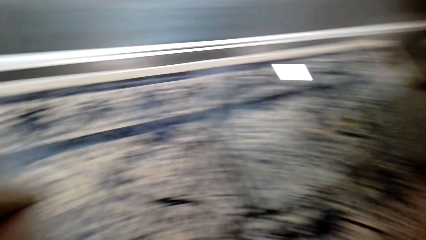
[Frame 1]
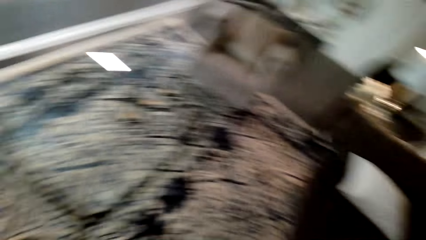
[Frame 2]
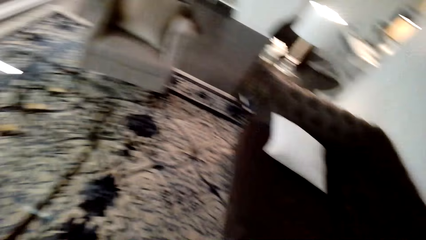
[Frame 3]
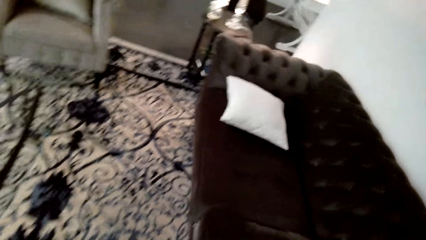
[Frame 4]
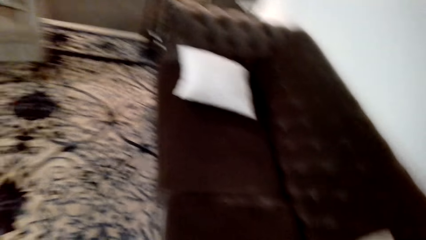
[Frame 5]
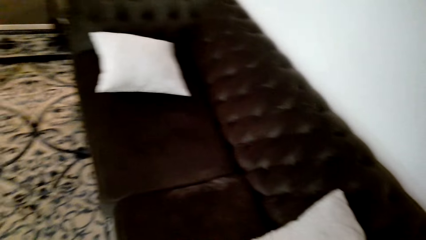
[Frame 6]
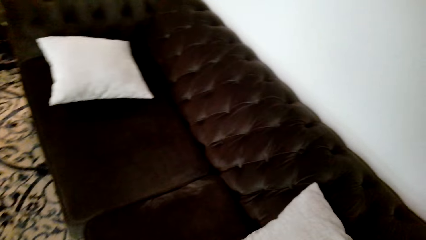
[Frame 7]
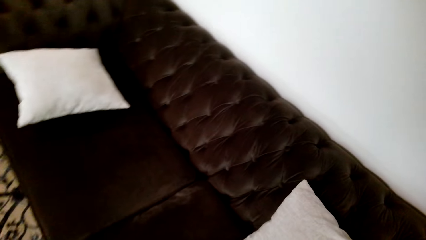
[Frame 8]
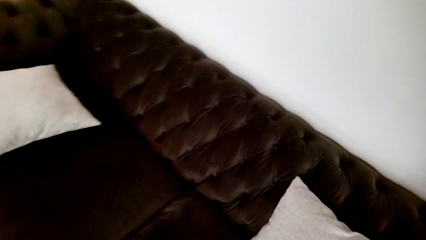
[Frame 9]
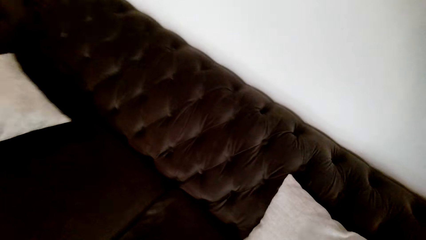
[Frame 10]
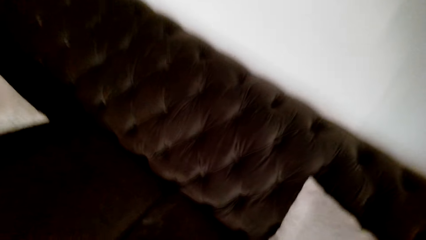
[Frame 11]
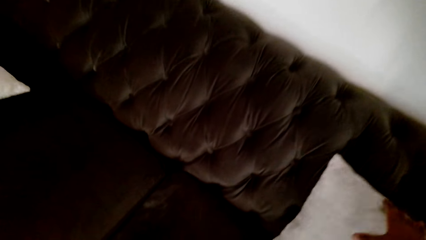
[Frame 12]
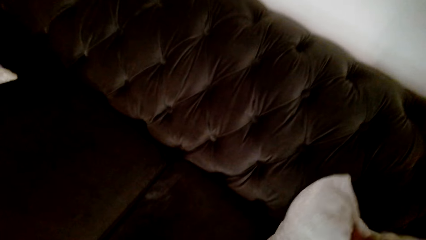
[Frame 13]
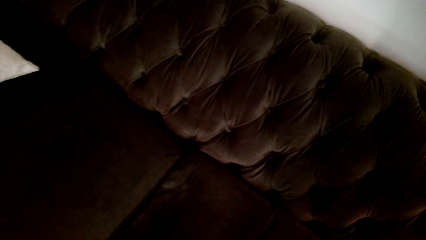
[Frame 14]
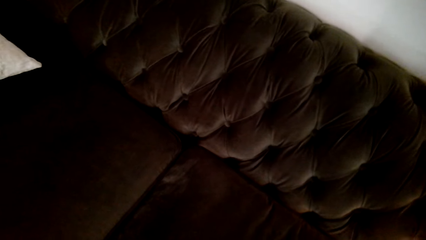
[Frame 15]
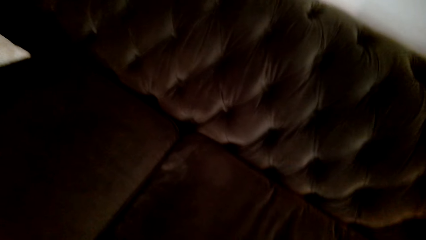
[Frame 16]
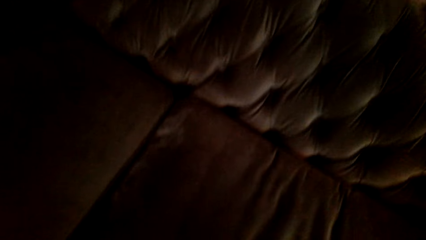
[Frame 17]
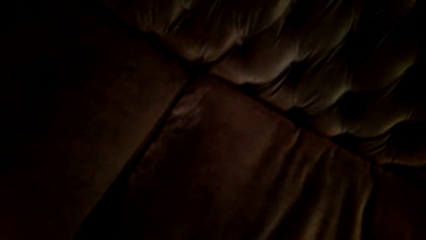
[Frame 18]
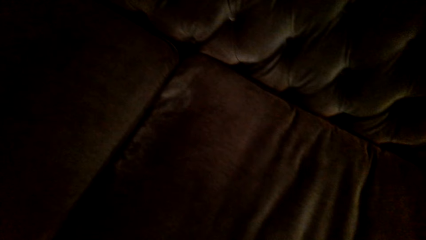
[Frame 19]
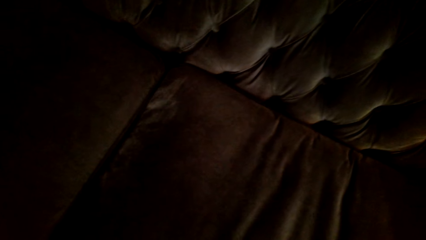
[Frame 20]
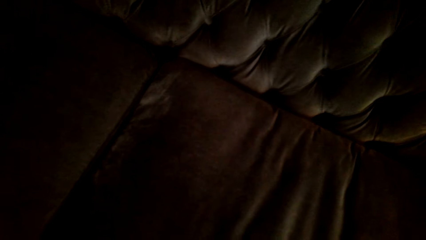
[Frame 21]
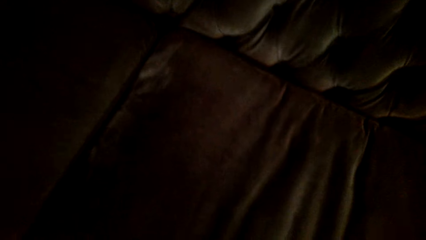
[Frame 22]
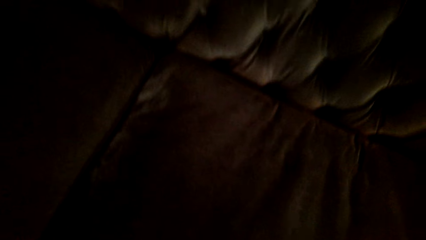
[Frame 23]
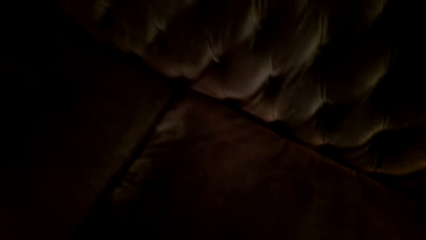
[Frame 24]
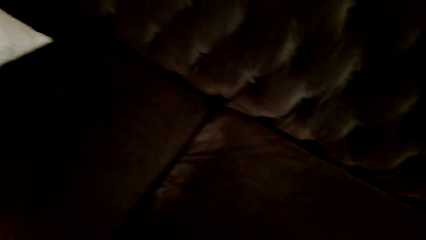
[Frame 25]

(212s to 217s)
The camera wearer moves around. They touch the pillow and pick up the pillow.

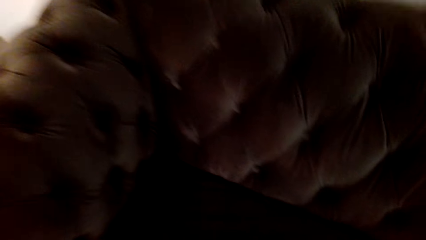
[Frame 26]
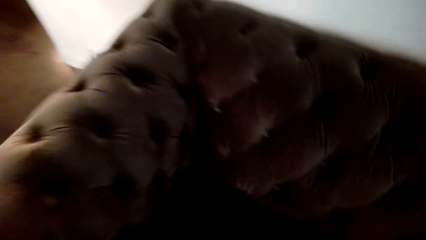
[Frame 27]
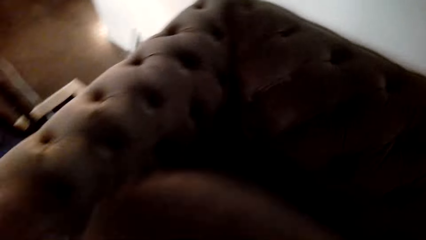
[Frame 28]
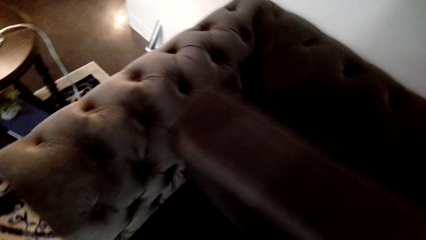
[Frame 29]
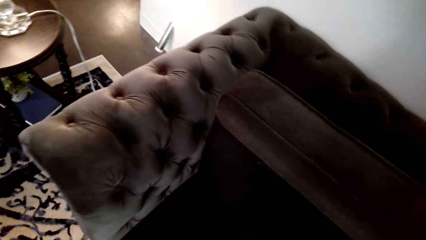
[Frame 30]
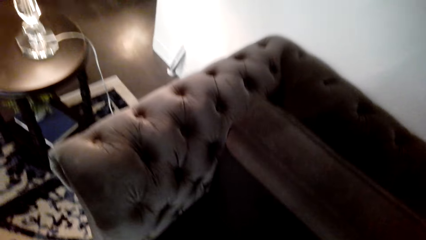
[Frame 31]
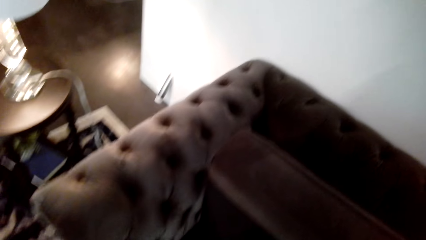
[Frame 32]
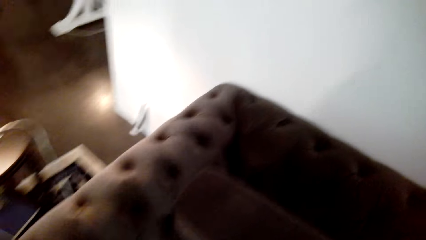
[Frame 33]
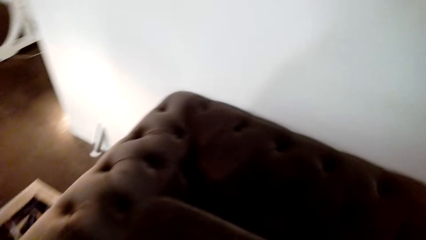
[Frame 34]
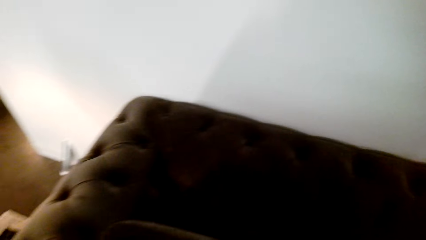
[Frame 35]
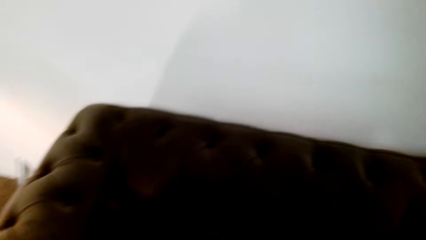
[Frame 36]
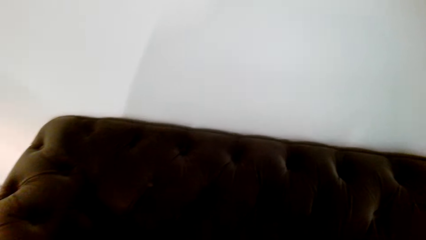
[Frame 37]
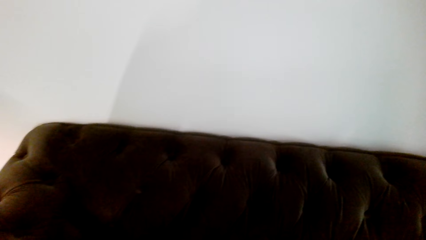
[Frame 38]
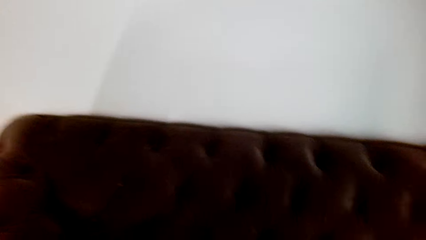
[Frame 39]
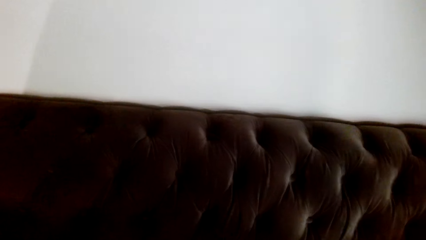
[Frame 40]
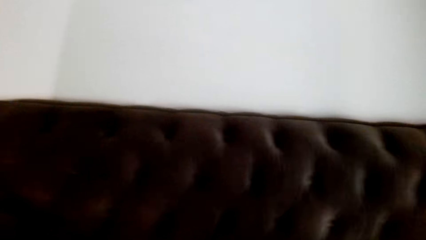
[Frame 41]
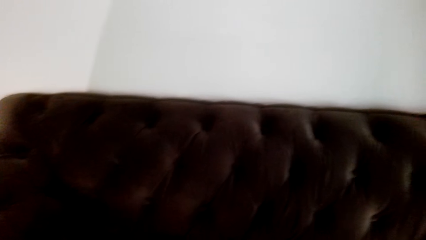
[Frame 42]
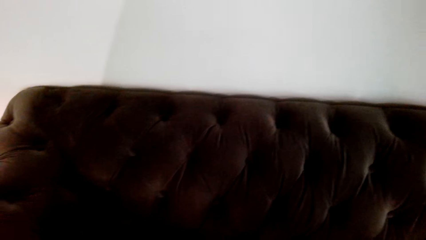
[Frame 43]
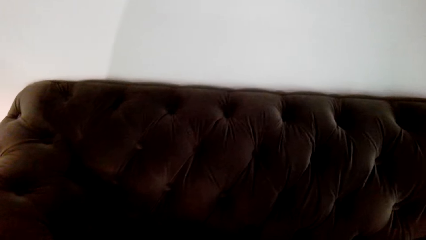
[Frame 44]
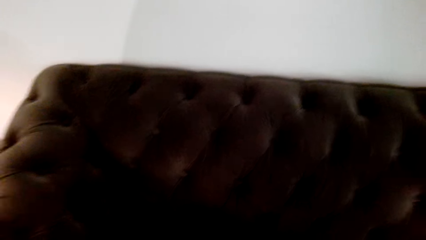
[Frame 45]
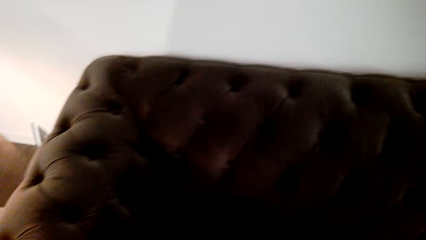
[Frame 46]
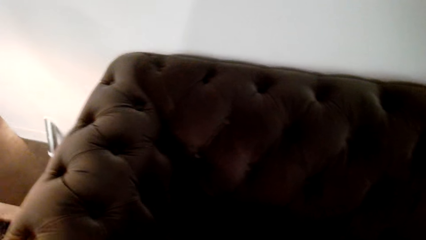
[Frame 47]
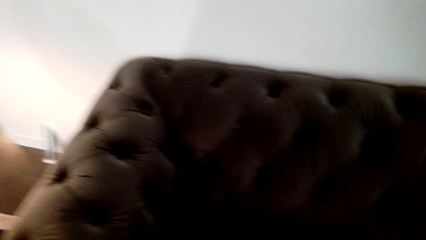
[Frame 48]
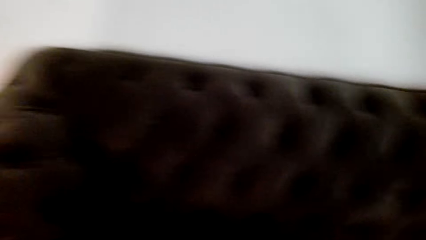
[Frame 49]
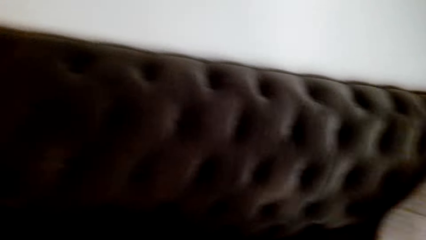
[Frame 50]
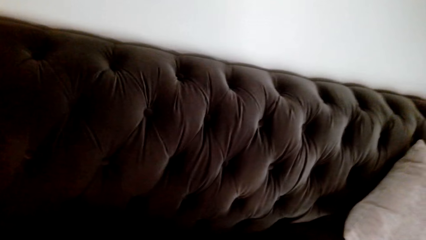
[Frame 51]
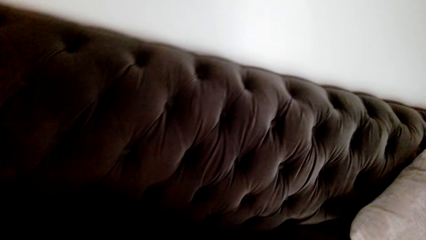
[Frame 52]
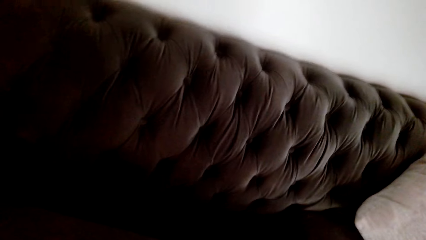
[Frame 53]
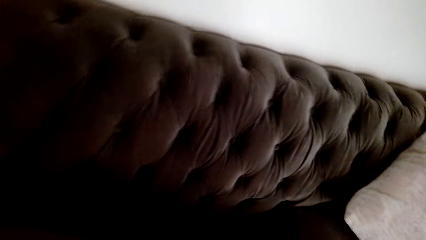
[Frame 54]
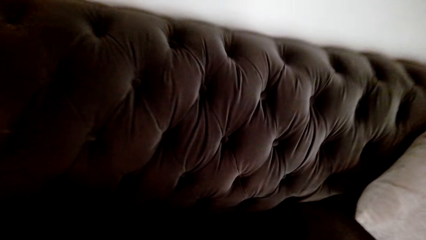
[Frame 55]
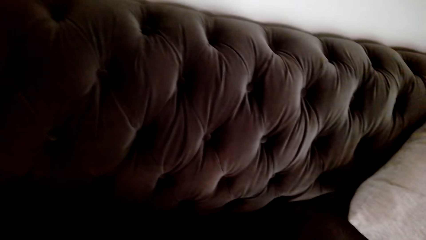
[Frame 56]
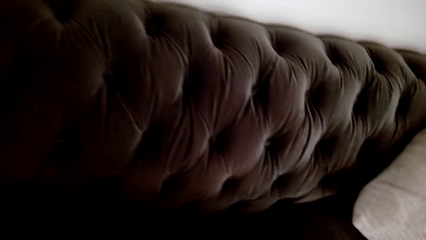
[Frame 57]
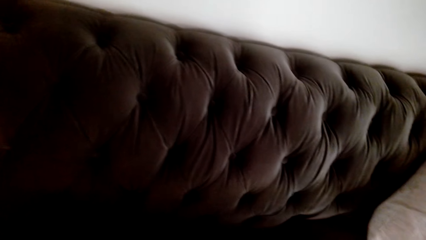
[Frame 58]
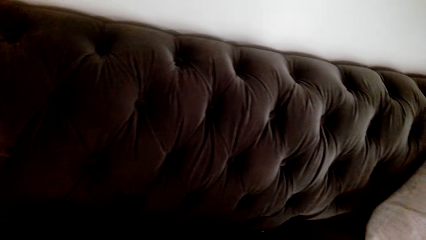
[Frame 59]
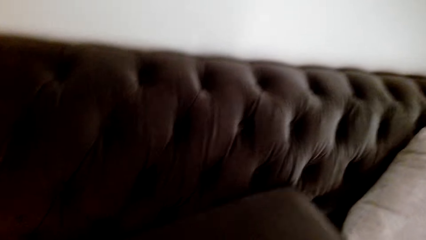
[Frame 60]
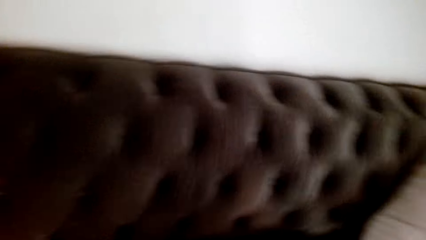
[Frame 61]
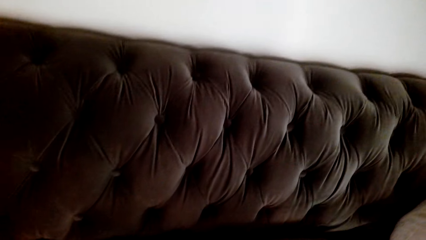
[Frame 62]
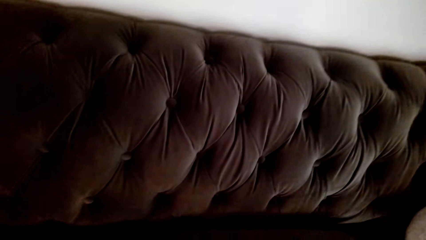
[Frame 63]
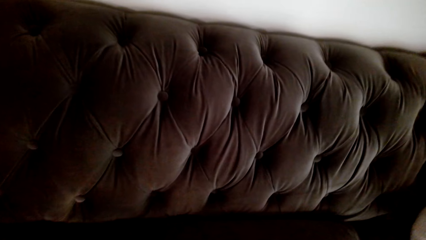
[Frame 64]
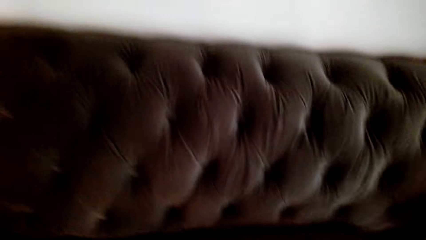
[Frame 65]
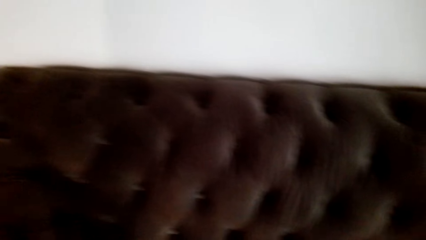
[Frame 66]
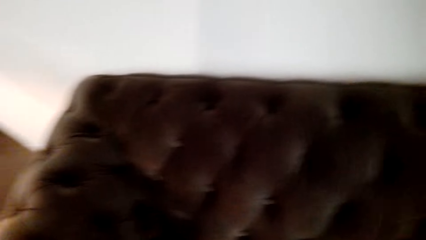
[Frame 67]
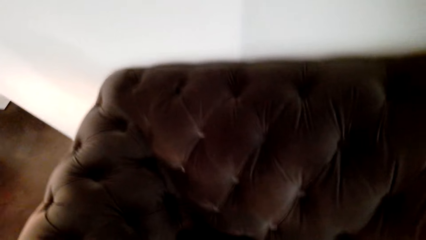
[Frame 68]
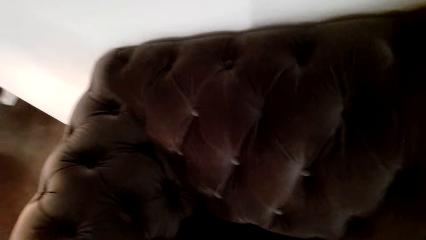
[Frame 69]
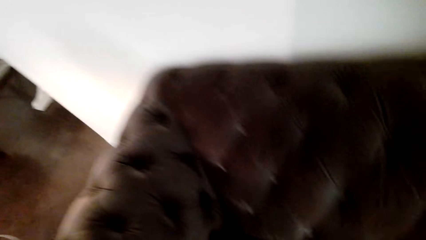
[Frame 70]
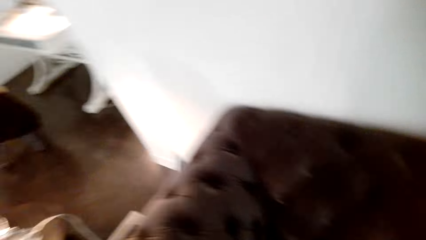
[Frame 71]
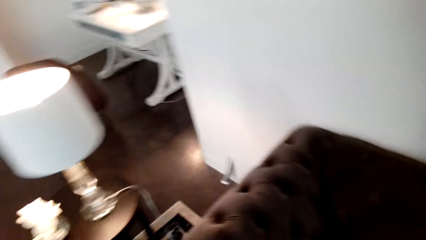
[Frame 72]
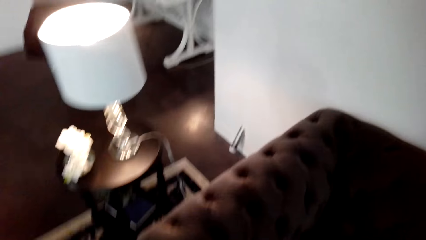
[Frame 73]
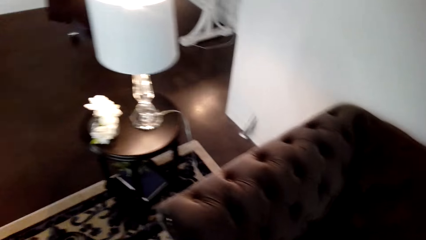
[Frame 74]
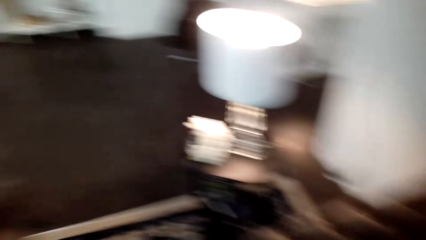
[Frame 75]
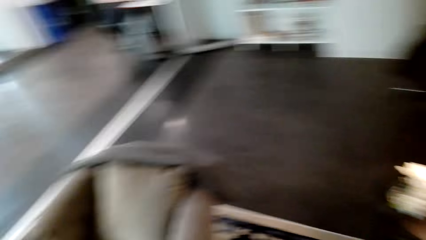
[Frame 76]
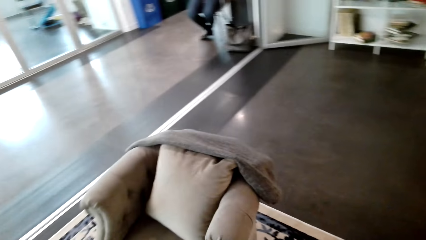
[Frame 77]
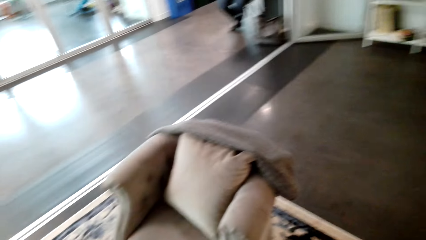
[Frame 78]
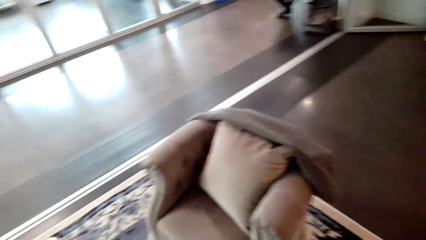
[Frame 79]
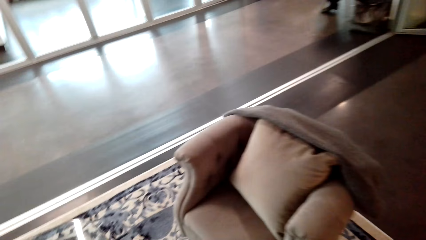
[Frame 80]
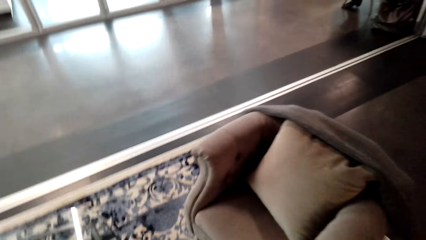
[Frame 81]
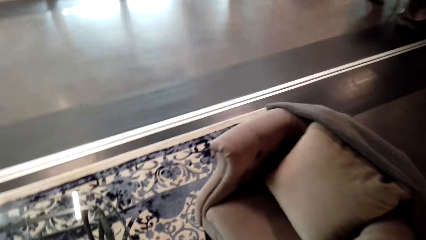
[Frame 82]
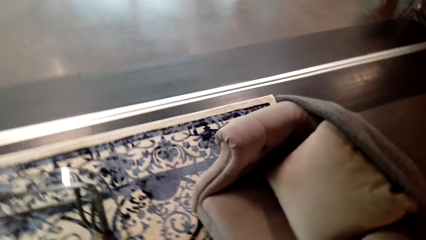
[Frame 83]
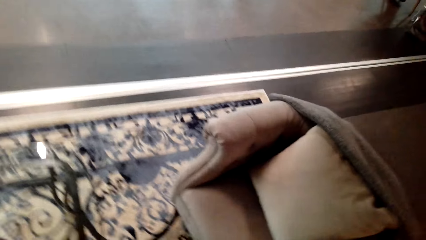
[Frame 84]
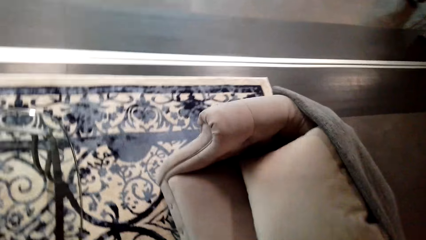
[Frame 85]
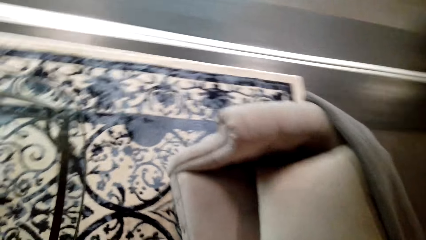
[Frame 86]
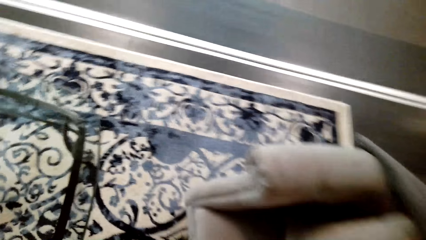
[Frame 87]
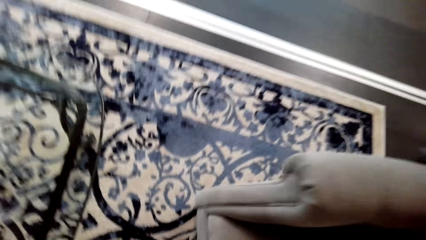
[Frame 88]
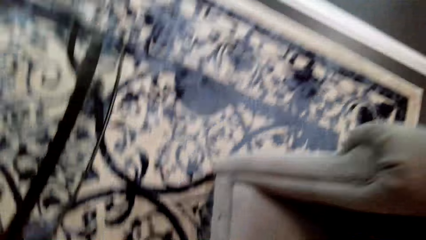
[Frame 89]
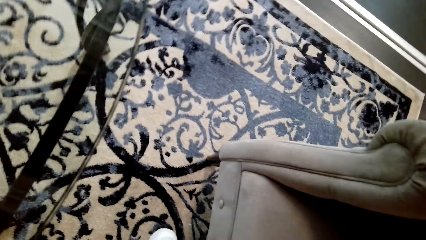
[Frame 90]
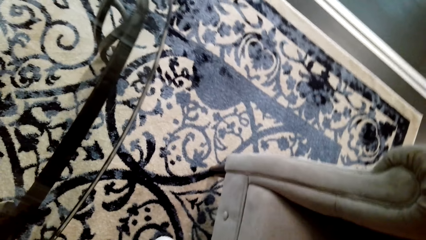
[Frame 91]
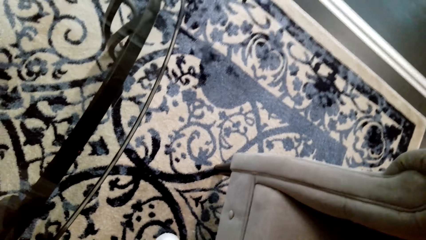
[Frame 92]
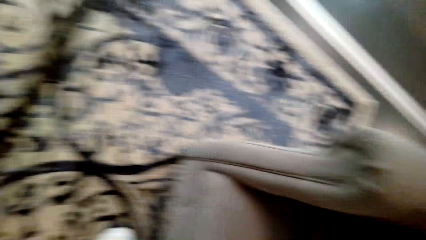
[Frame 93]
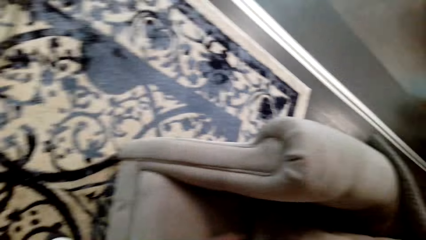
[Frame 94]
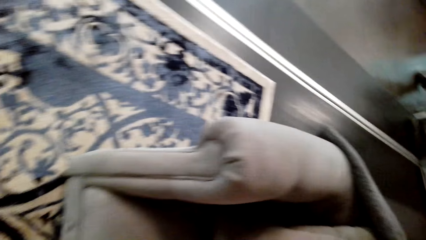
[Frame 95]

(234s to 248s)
The camera wearer lifts the cushion. They move the sofa cushion. They move the sofa cushion again. They look around. They look around and move around.
